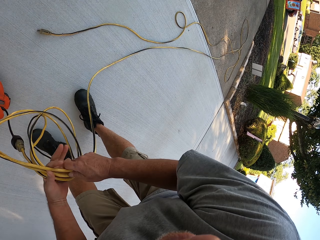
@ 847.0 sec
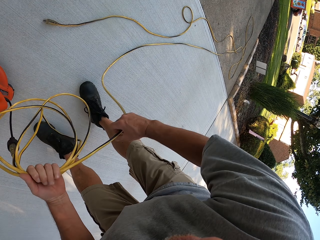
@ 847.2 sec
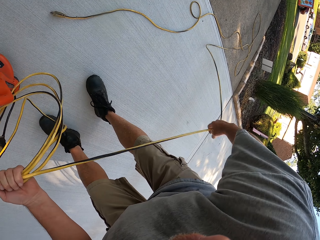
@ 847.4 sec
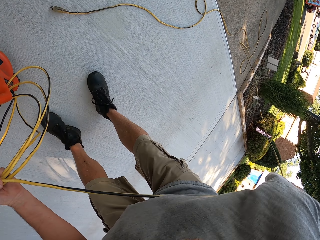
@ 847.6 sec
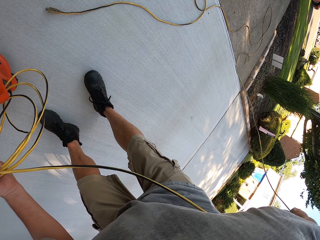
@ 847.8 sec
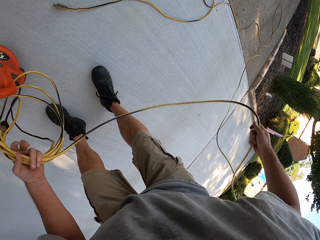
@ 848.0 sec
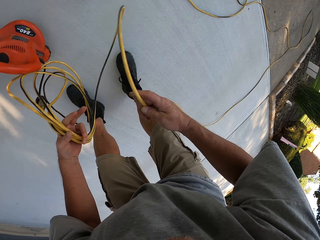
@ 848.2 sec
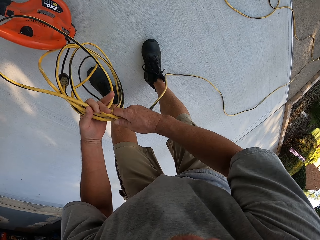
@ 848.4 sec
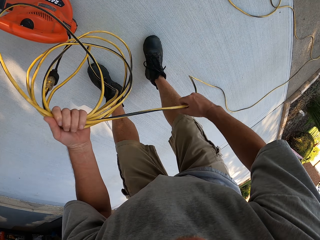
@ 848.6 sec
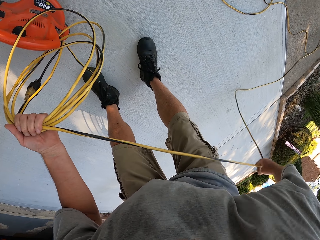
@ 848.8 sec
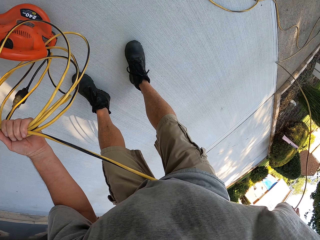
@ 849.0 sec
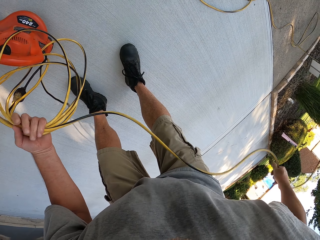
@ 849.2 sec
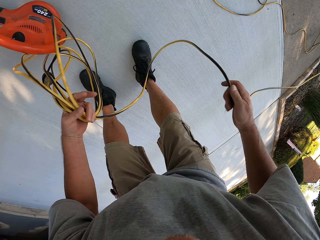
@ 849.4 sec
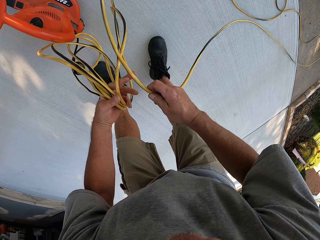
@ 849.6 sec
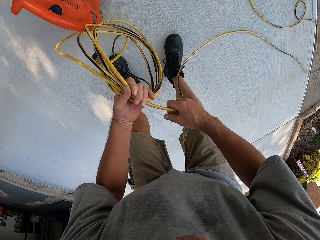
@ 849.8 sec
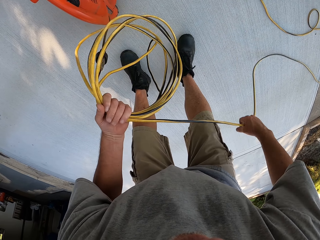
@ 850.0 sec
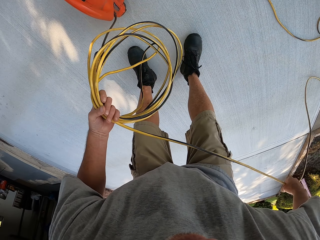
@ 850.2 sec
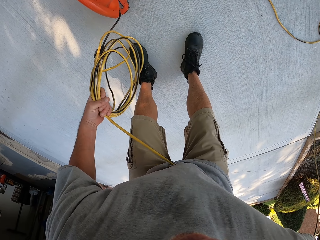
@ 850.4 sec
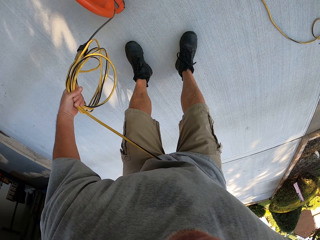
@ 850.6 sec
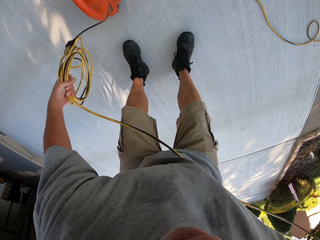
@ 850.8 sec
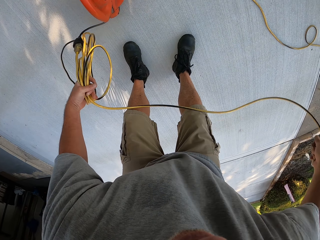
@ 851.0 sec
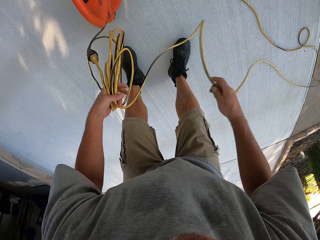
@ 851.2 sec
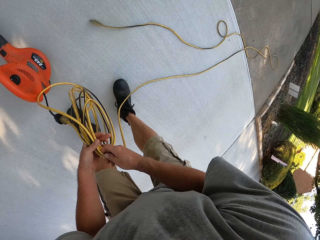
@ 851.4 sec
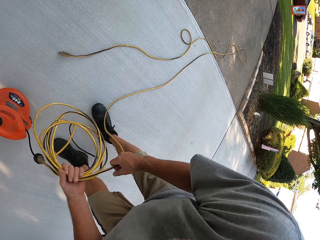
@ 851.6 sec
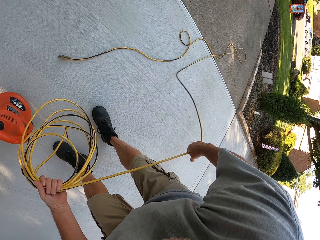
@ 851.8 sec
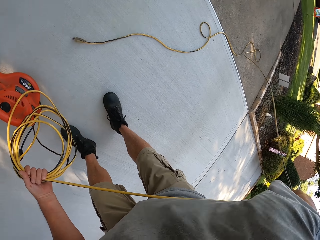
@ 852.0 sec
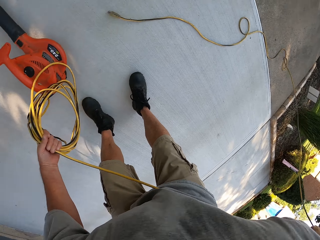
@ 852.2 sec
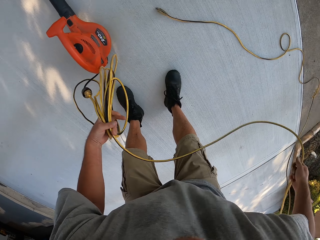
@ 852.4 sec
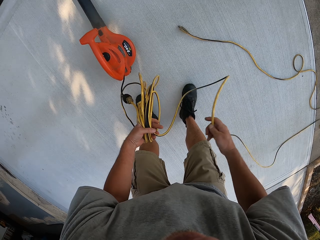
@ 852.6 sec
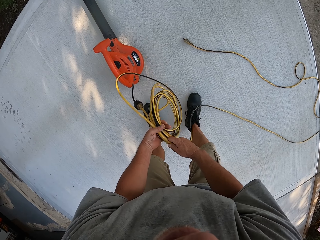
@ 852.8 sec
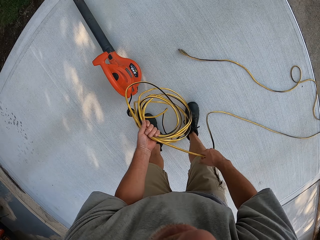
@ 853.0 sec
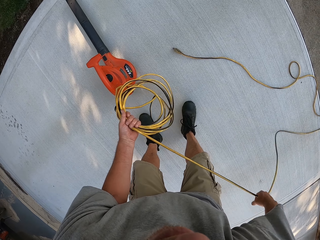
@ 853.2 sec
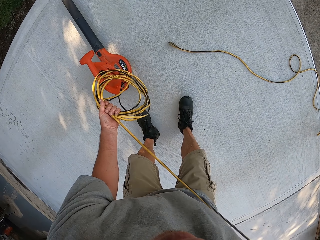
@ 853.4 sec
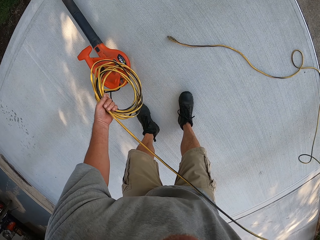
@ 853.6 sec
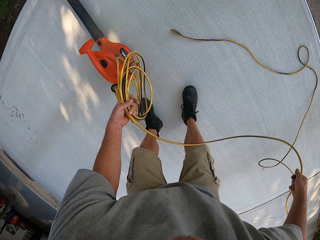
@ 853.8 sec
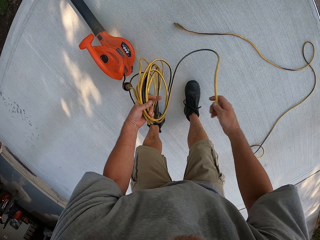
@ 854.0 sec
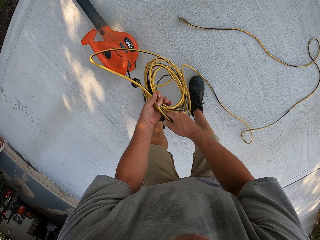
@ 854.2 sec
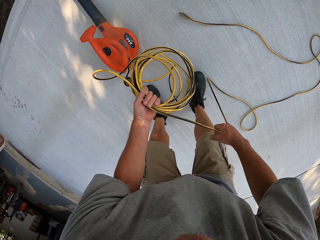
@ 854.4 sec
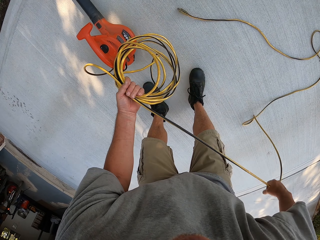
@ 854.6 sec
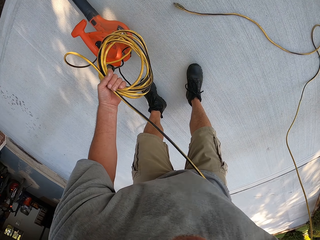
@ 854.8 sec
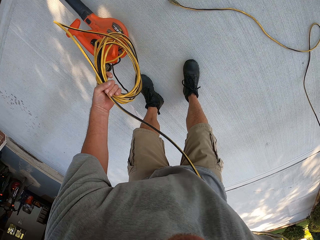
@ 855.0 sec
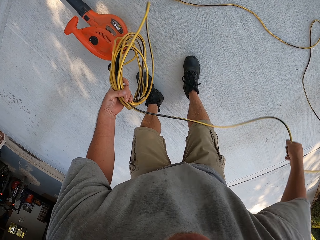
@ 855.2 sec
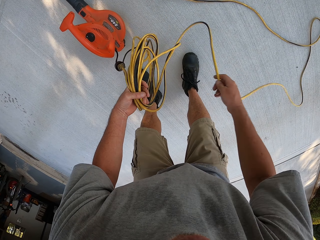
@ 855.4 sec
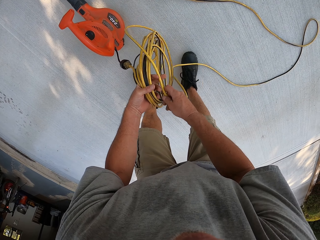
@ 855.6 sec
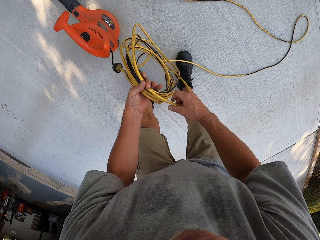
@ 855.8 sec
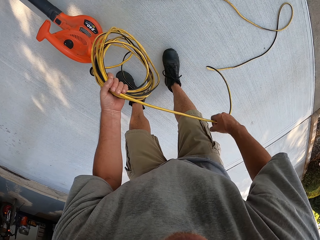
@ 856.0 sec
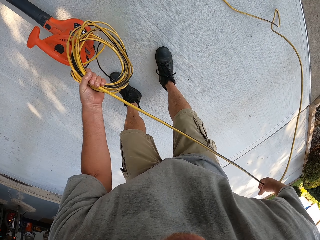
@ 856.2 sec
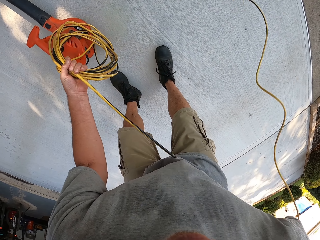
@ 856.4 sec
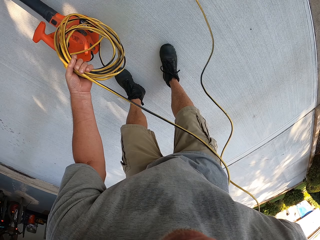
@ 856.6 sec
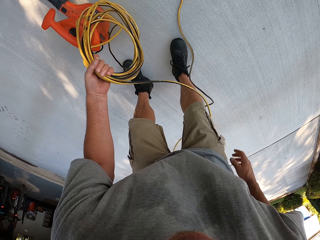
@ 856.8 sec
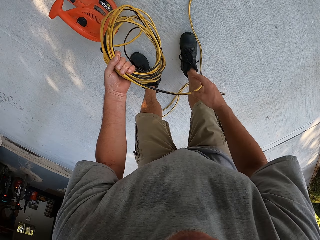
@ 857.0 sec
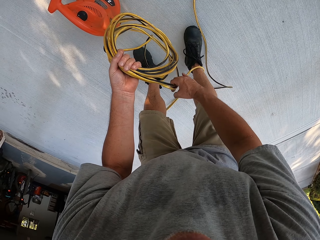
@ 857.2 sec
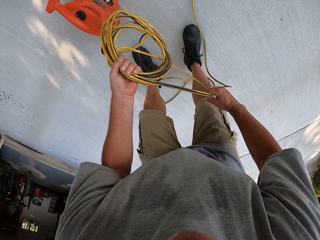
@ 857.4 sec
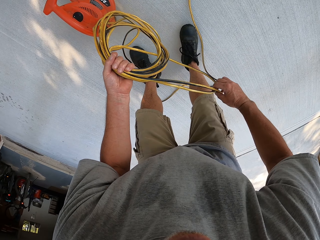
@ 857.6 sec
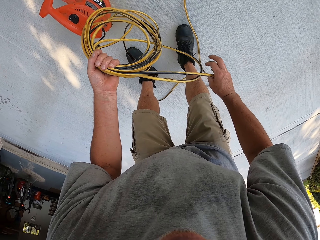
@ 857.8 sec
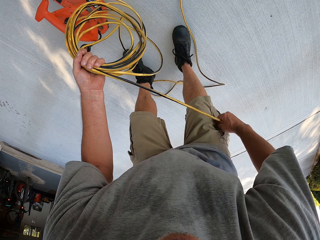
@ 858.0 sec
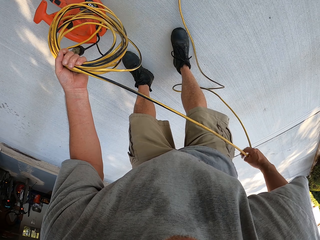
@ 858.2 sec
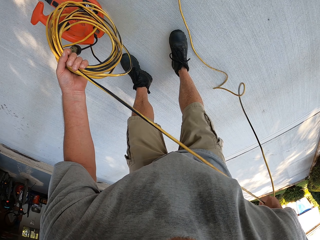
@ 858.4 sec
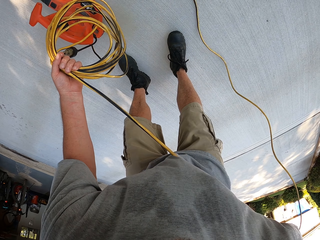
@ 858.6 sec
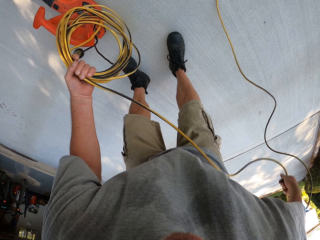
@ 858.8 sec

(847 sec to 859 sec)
The camera wearer folds the cable. They fold the cable repeatedly.

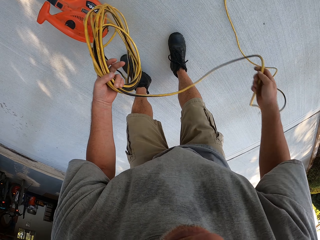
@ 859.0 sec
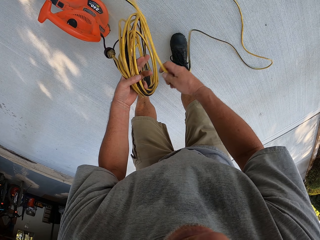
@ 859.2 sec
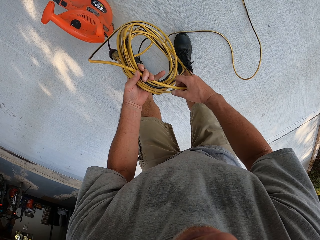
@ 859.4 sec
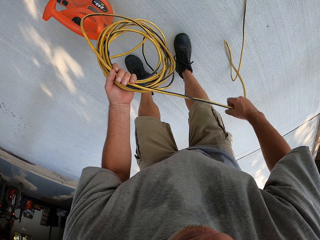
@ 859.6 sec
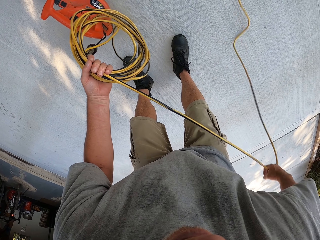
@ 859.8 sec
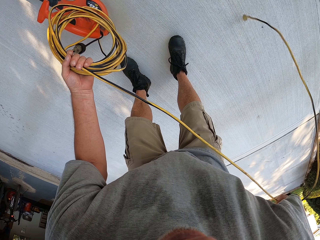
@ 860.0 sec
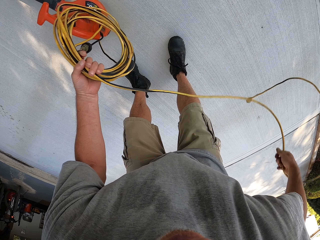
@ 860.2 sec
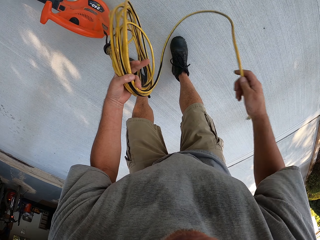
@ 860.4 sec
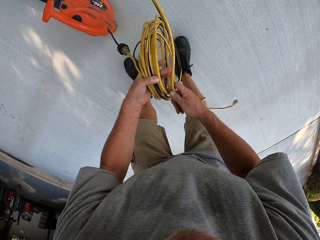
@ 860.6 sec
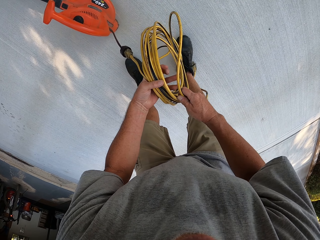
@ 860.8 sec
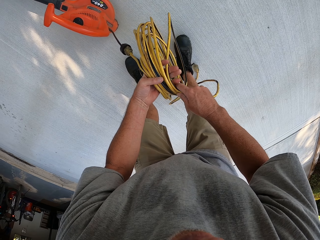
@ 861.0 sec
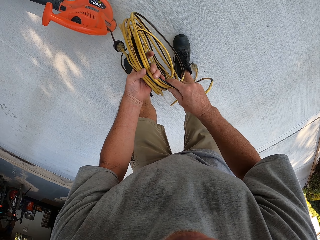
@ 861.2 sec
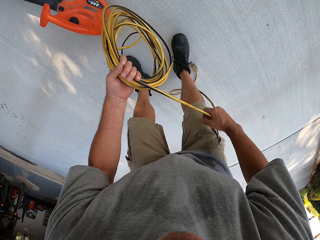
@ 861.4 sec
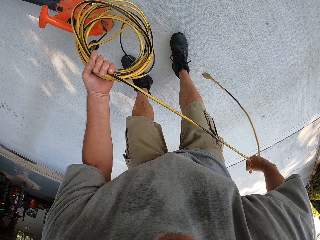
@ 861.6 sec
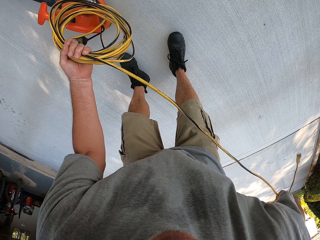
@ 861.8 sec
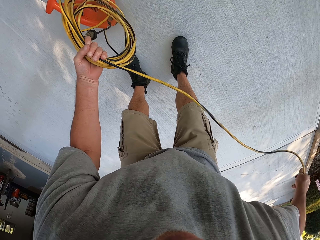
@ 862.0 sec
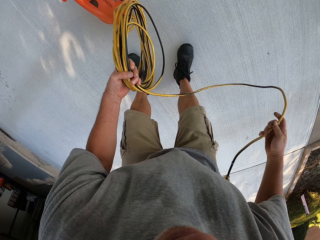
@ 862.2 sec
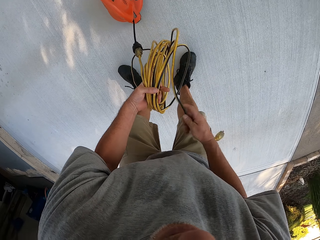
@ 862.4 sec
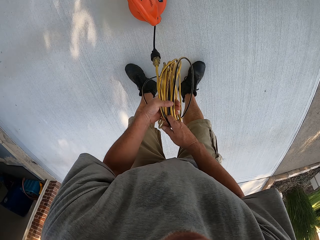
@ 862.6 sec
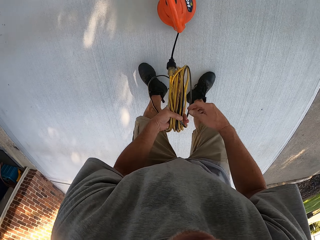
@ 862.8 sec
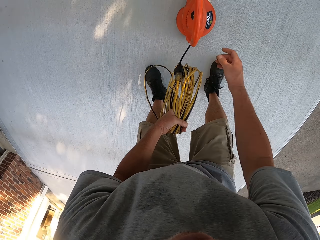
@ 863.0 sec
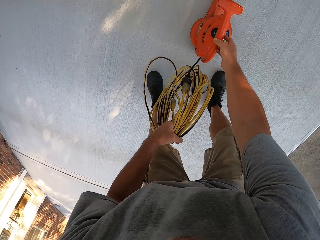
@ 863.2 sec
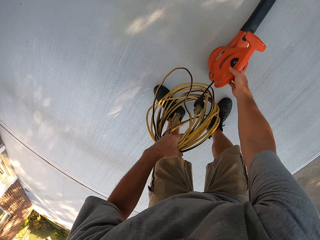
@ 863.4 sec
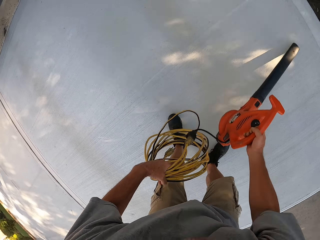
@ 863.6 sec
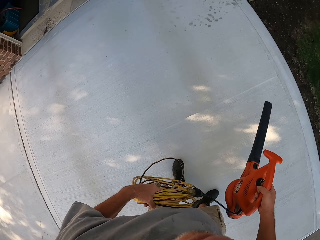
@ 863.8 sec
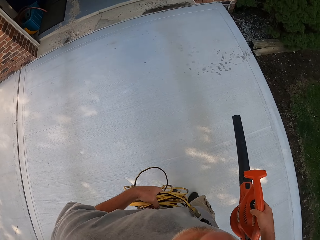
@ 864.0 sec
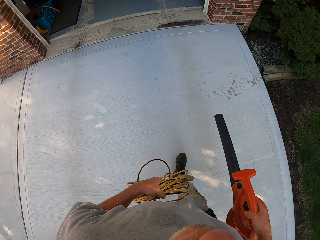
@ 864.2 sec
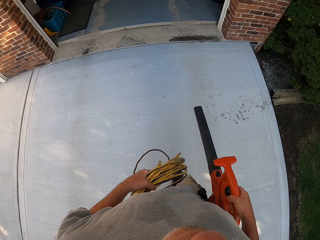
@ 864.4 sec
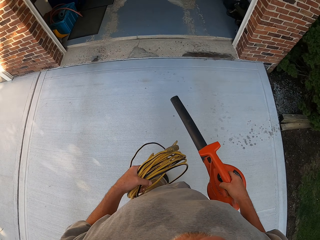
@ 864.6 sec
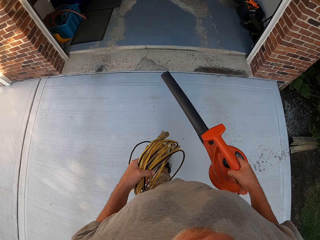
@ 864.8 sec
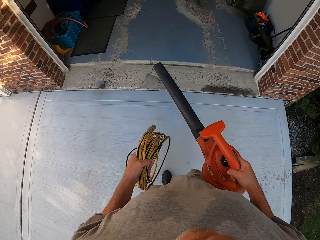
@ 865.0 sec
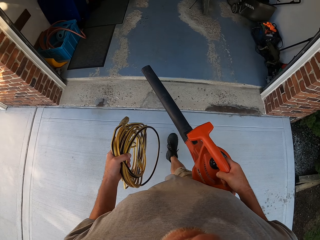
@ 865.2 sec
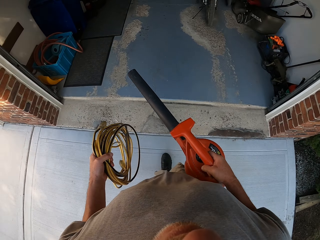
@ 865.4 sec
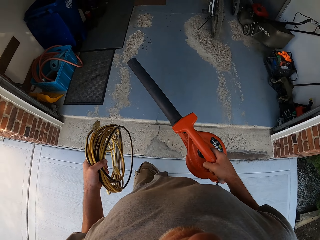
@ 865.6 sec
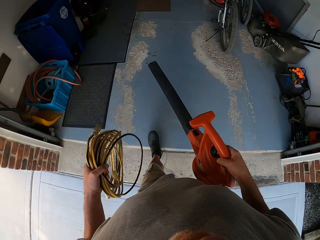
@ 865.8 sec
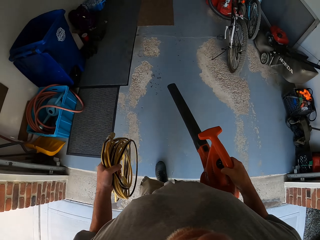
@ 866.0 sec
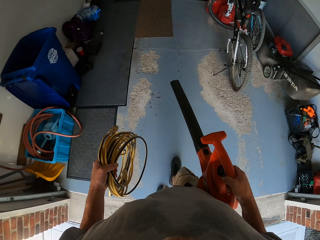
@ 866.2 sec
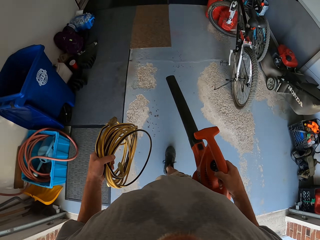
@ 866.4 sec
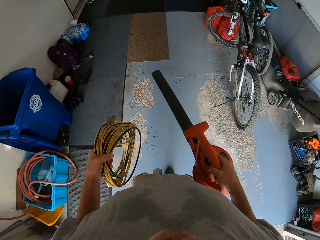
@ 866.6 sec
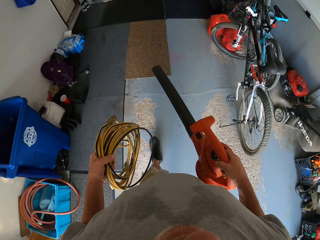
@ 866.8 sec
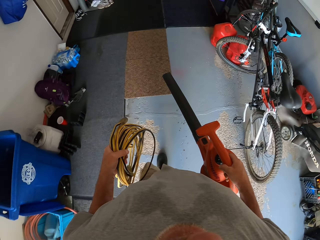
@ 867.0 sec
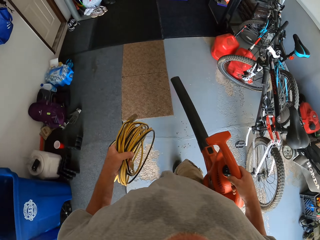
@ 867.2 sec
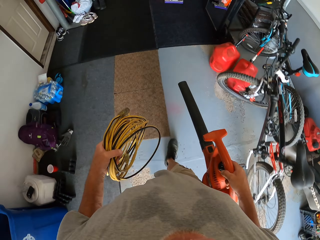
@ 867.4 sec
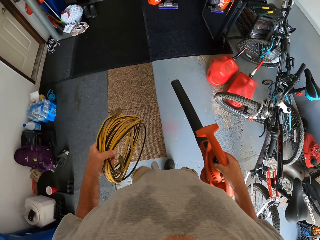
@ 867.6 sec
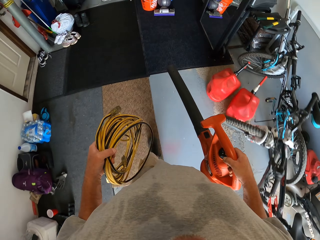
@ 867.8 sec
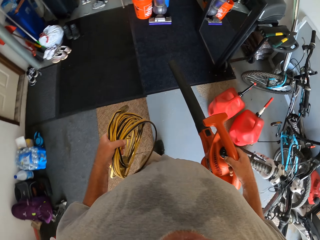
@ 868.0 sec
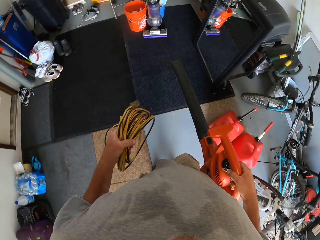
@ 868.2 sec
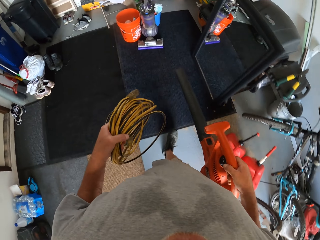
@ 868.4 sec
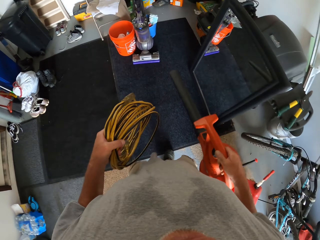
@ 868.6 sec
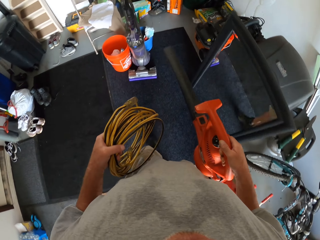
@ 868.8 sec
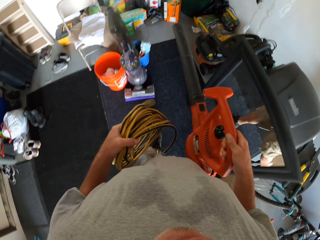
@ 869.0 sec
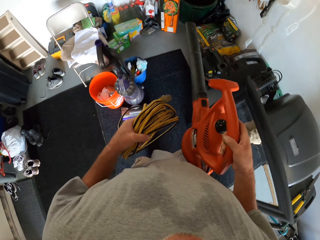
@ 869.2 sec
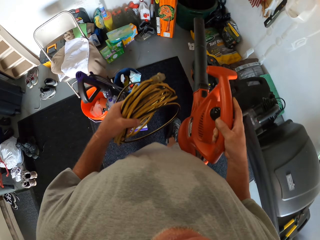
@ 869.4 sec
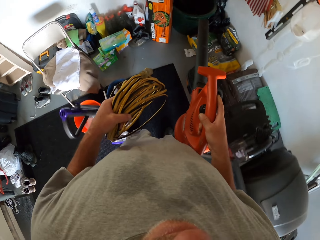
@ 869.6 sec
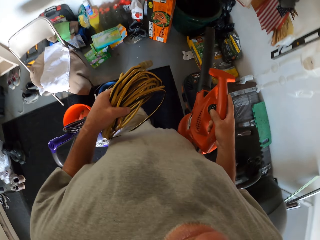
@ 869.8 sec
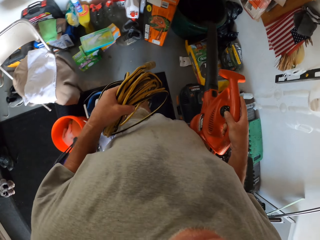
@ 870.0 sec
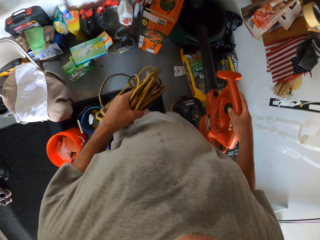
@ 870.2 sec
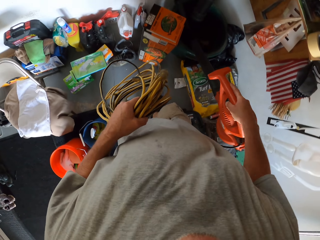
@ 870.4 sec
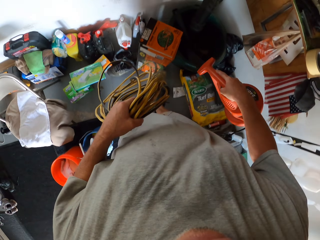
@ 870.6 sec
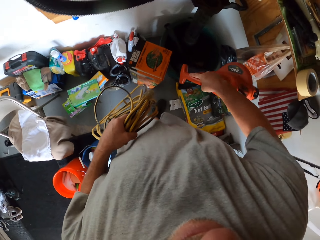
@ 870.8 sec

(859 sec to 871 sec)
The camera wearer folds the cable. They fold the cable repeatedly. They pick up the dust blower from the floor. They walk towards the store. They walk in the store room.
